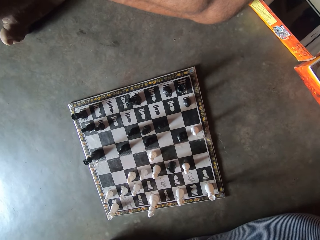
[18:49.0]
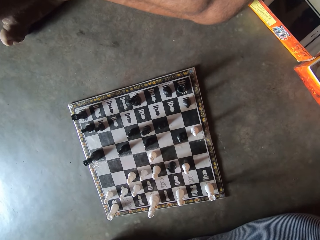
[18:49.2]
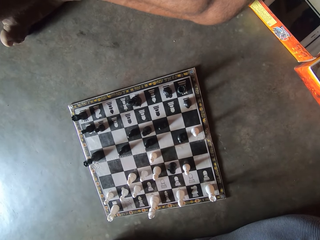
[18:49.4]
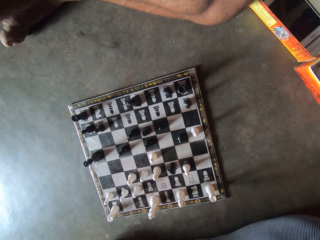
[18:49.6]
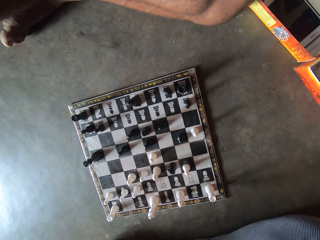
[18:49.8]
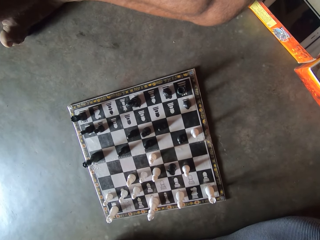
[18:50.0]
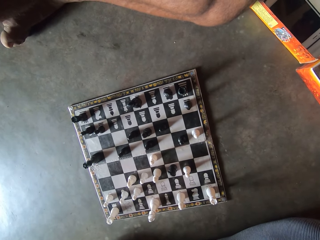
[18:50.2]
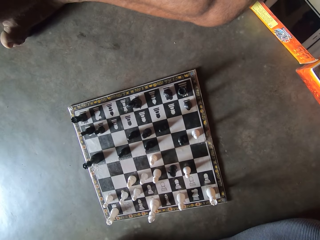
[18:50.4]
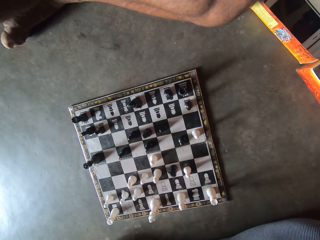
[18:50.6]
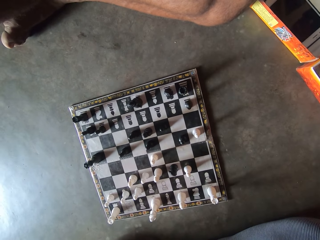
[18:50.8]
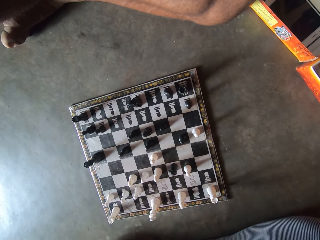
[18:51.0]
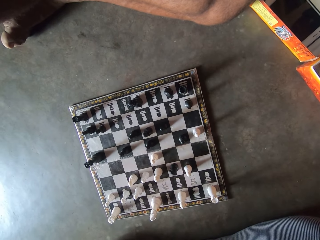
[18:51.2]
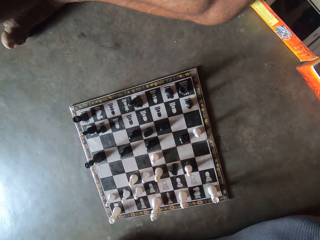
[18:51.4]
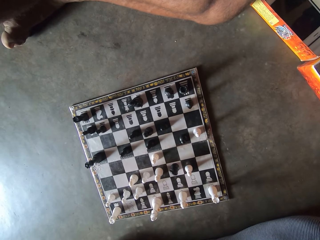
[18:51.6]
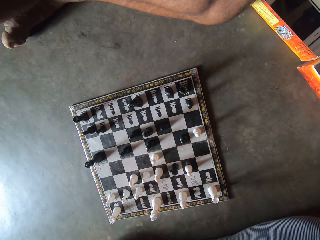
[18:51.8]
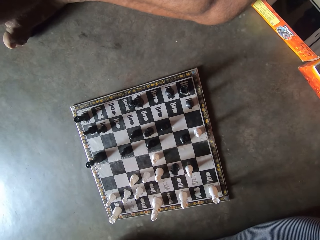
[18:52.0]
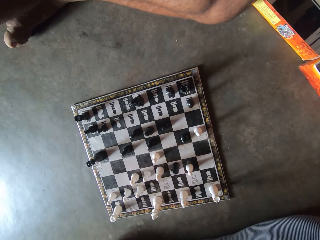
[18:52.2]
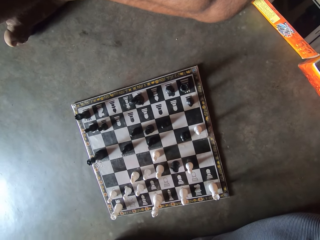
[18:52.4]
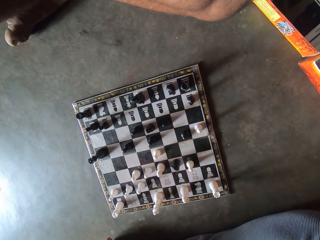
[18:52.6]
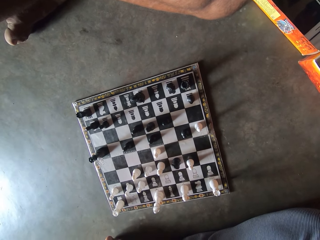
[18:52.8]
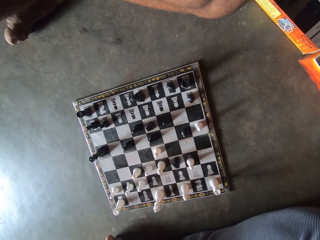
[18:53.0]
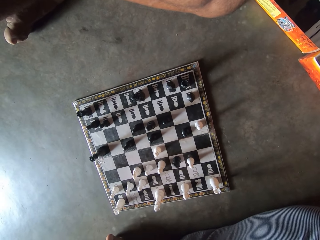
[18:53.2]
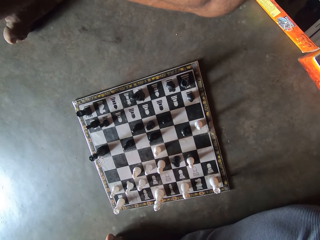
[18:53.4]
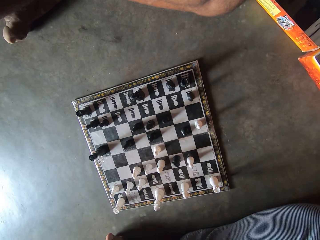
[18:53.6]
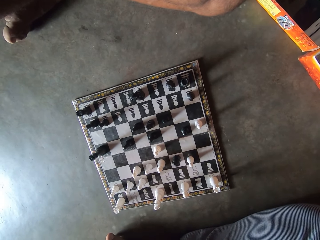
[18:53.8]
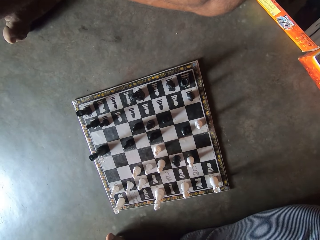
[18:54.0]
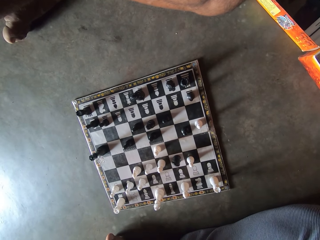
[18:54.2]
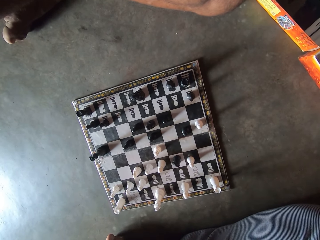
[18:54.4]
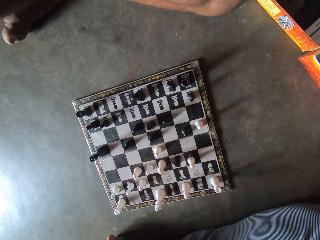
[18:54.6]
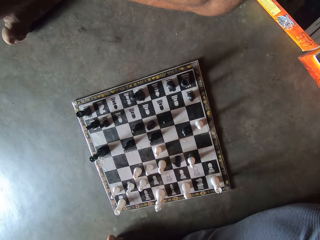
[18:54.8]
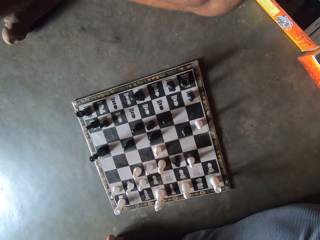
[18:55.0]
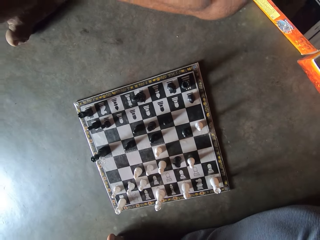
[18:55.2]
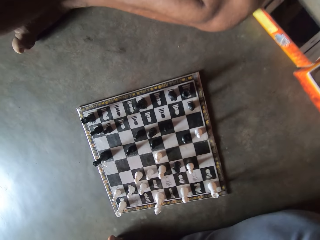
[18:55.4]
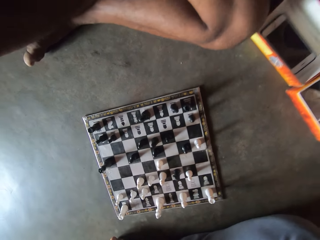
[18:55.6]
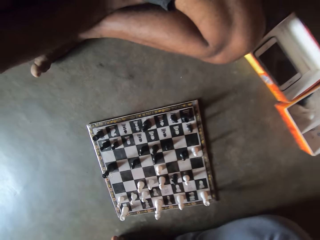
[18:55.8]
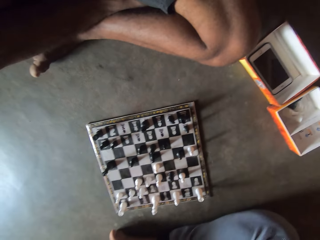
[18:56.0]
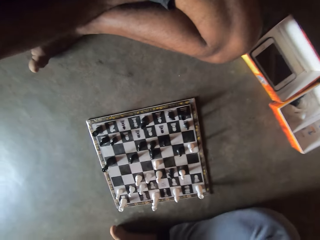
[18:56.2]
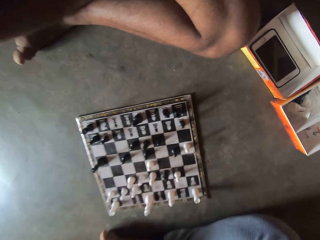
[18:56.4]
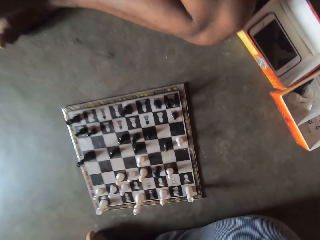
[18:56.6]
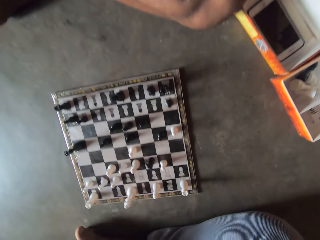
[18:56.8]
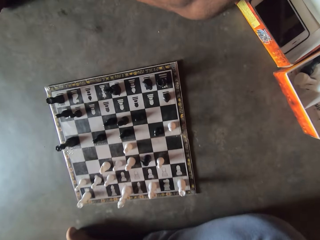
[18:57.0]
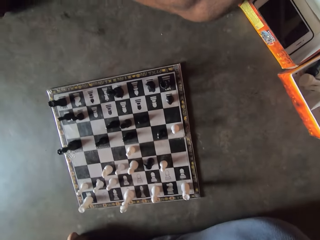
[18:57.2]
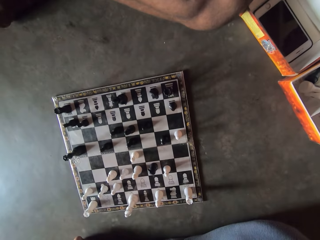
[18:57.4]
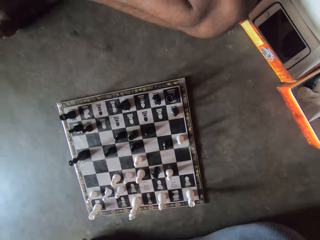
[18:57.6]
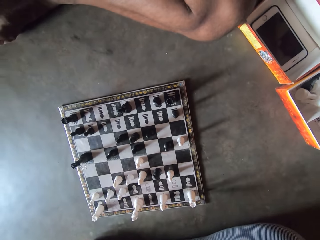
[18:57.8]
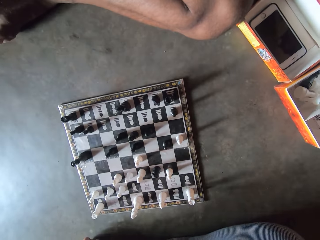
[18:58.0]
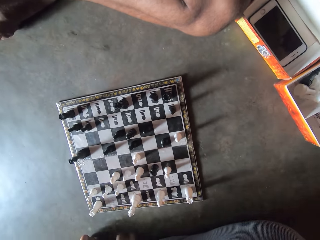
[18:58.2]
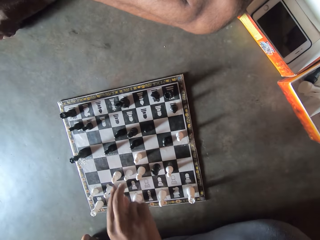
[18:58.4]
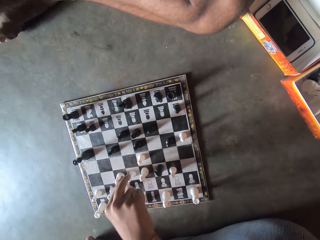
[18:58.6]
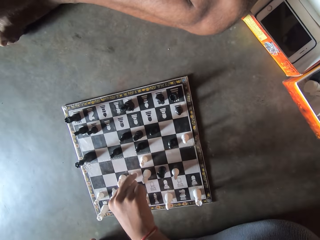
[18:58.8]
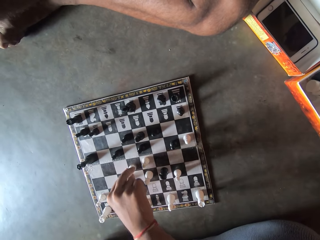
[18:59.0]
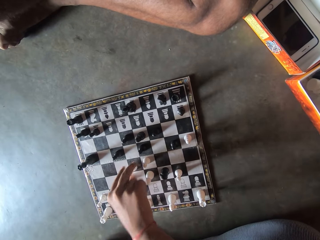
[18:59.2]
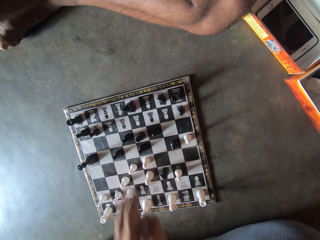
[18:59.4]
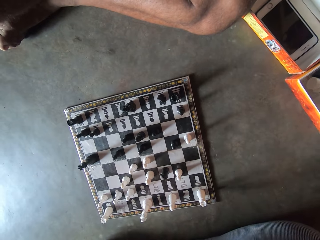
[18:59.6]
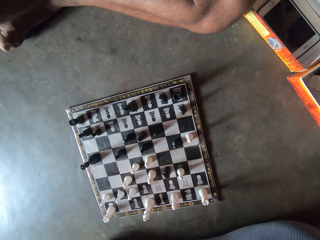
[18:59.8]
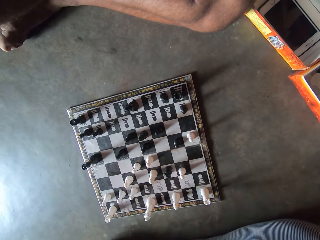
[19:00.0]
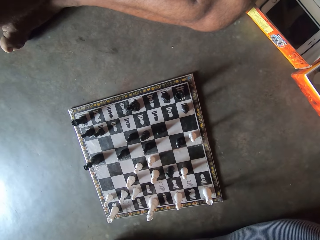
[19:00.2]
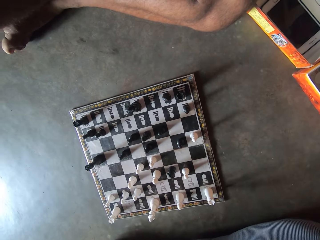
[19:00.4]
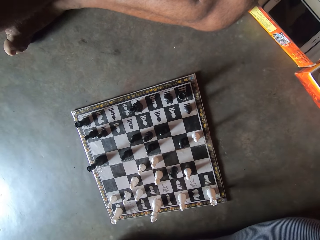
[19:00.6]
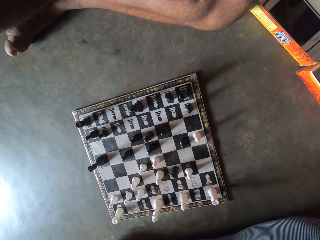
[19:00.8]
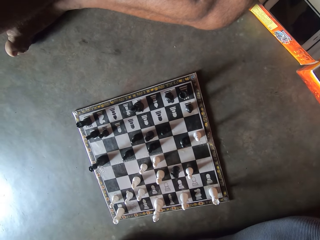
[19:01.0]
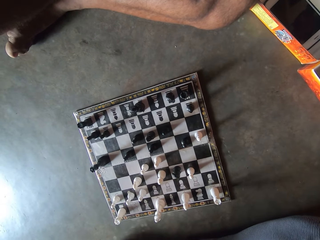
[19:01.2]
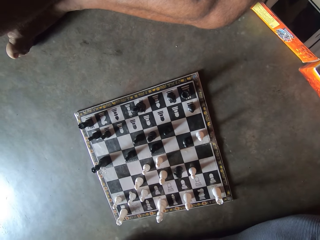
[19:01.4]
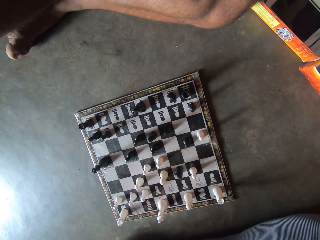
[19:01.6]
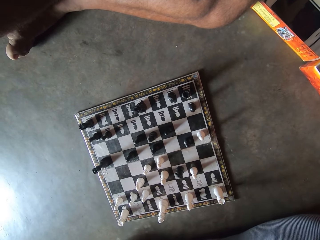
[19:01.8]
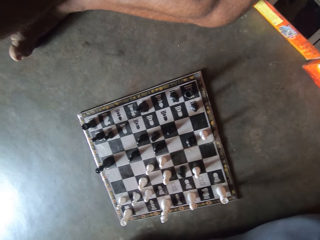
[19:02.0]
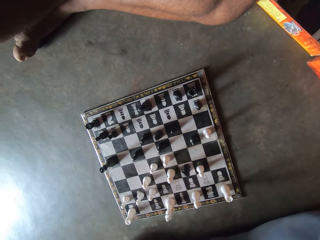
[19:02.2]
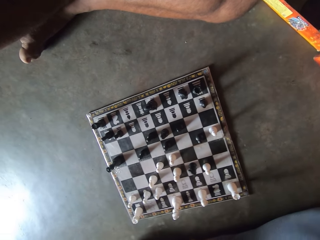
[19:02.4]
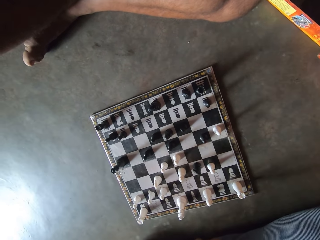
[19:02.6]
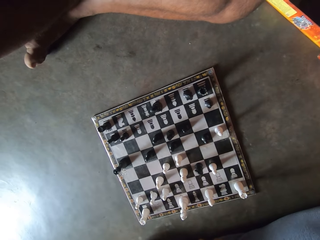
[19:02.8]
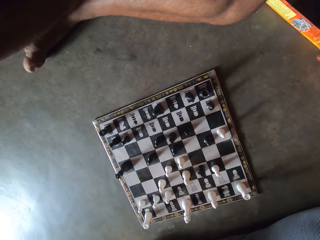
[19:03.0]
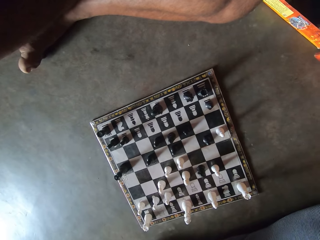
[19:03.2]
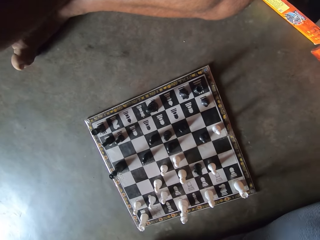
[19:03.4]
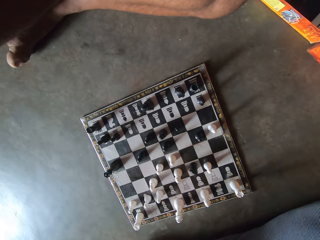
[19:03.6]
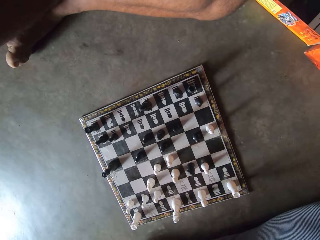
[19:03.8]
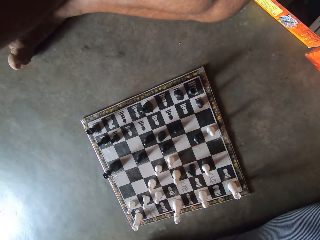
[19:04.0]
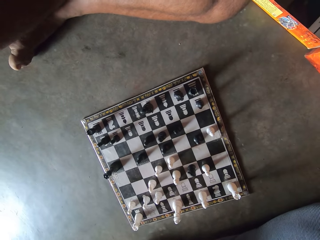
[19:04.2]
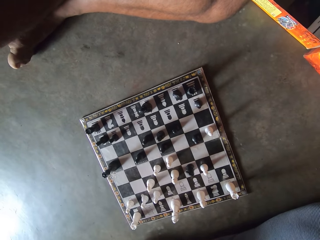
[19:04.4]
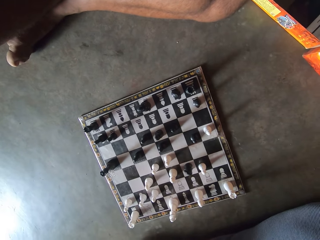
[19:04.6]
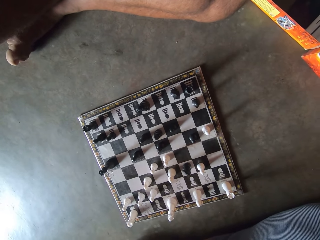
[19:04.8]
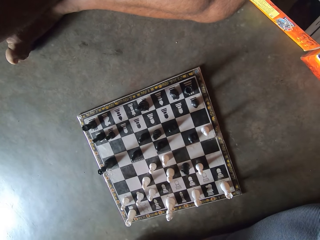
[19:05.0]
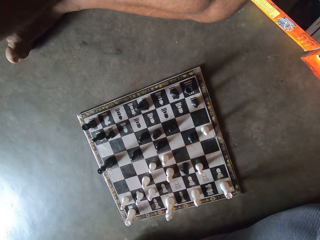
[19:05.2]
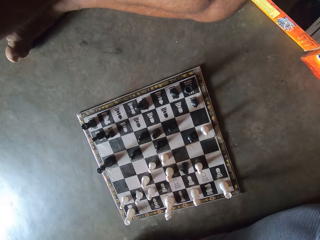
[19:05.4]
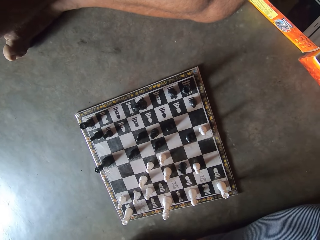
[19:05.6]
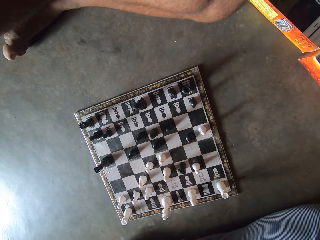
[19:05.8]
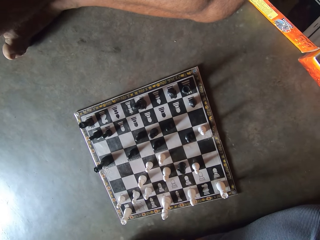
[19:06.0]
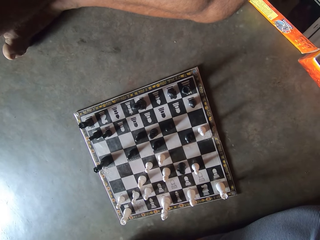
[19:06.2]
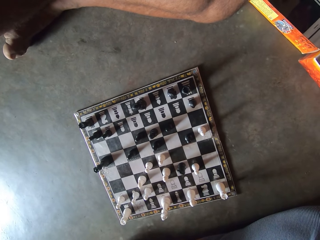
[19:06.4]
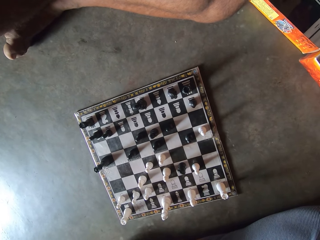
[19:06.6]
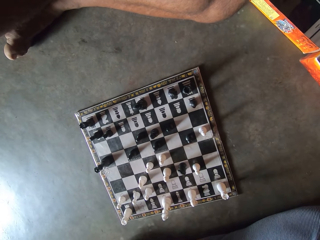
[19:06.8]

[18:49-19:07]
A man makes a move on the chess board with his right hand. The man removes his hand from the chess board. The camera wearer looks at the chess board.

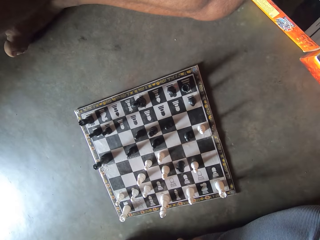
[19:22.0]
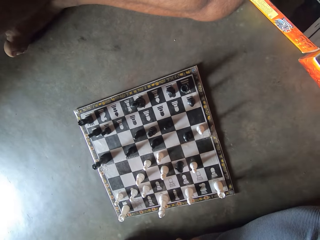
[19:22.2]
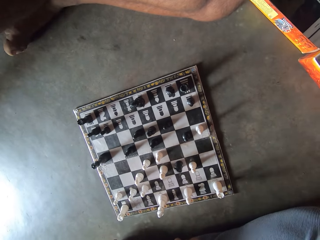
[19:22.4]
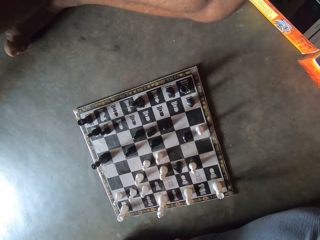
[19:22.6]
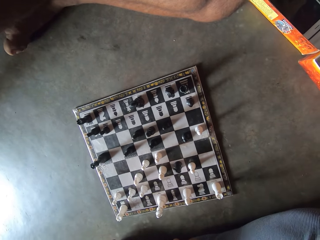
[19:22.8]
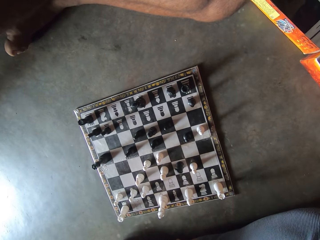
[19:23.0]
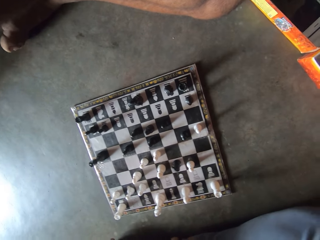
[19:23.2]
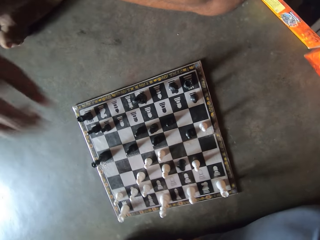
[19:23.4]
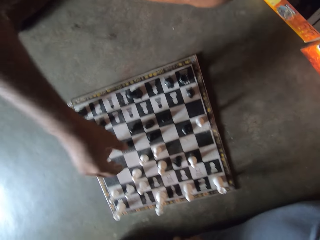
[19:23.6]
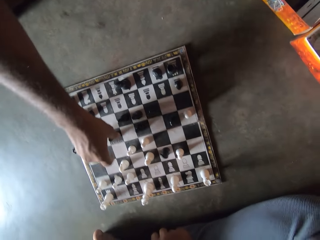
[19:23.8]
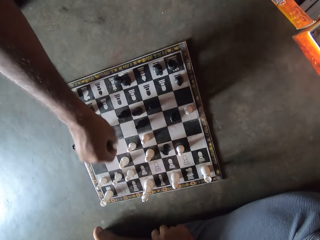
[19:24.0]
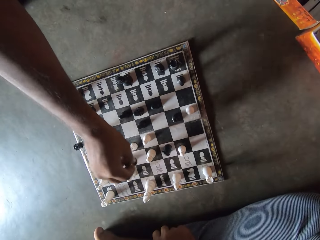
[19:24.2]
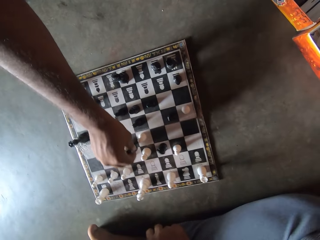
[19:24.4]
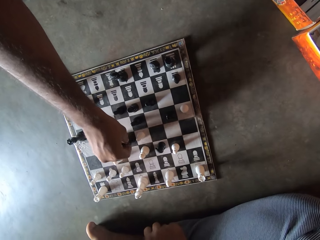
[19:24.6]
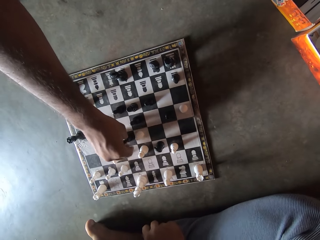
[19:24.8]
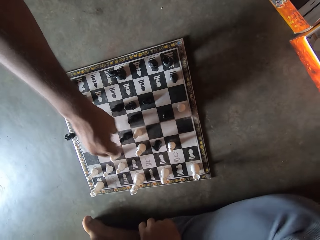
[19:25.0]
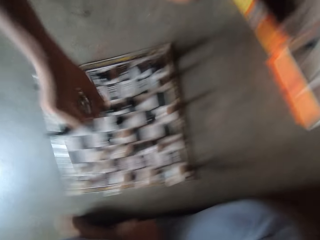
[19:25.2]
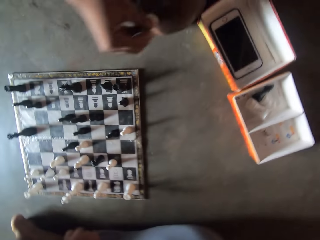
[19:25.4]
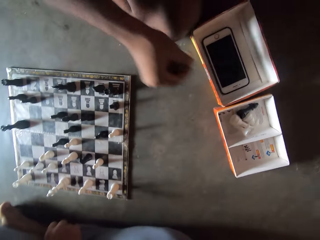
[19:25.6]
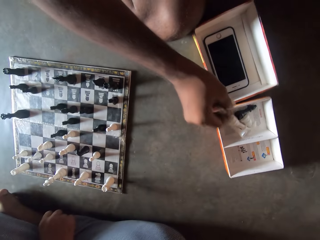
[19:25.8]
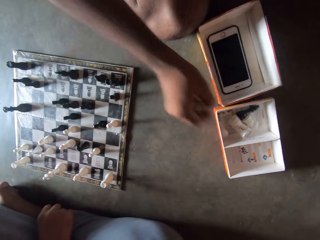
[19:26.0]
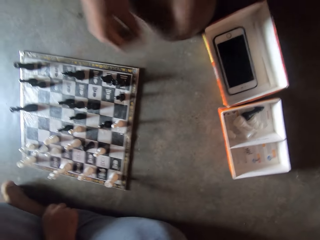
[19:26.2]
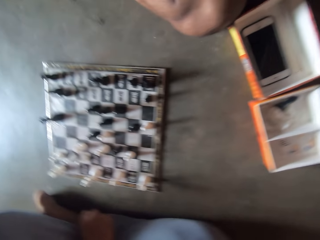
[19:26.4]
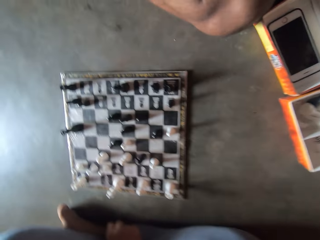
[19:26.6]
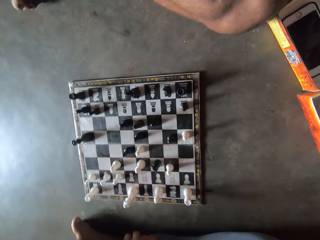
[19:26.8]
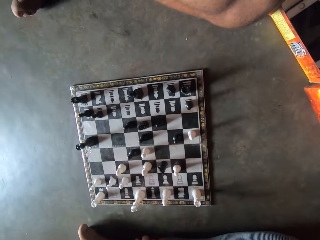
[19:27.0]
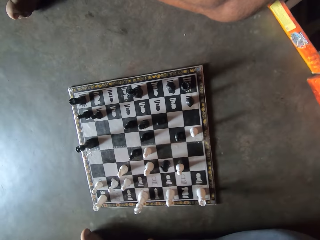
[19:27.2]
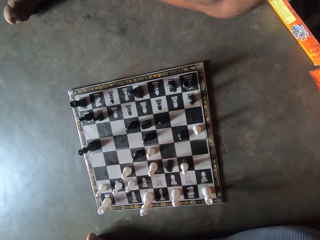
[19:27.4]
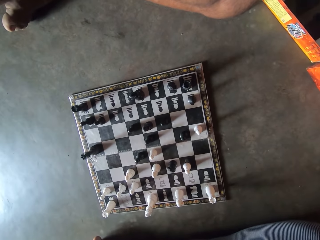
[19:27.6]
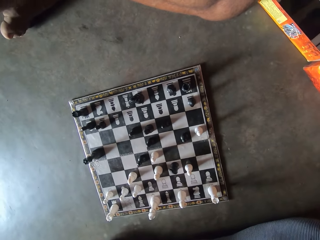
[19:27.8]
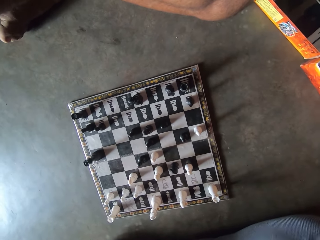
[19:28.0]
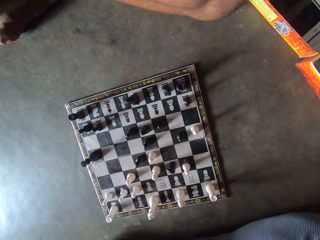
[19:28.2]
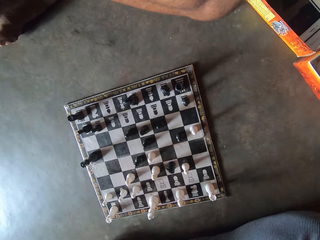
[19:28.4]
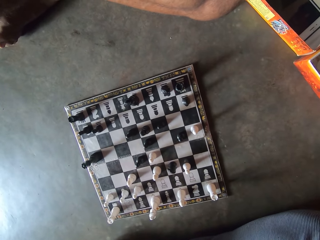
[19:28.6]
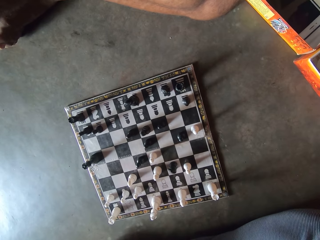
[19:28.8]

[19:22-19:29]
The camera wearer makes a move on the chess board with his right hand. A man plays chess. The camera wearer picks up a chess piece with his right hand and drops the chess piece in a carton on the floor with his right hand. The man puts a chess piece in the carton. The camera wearer looks at the chess board.
